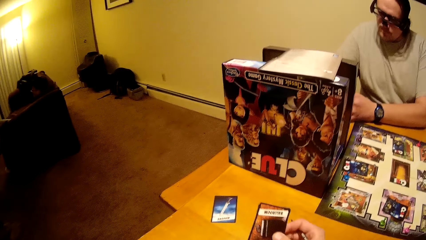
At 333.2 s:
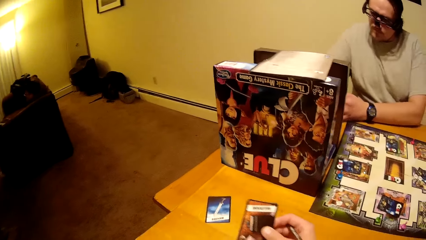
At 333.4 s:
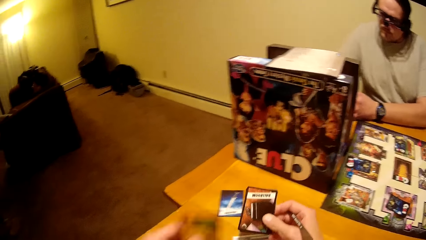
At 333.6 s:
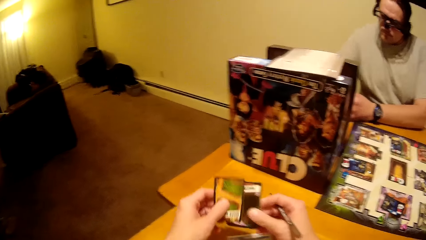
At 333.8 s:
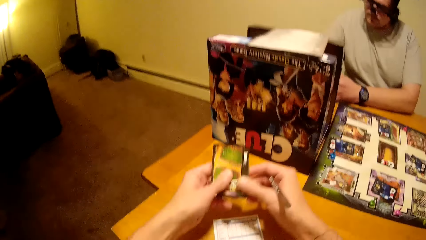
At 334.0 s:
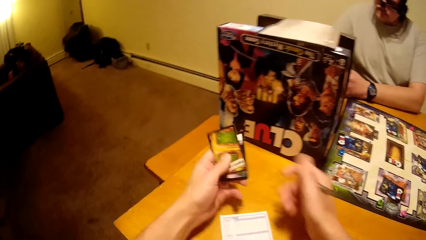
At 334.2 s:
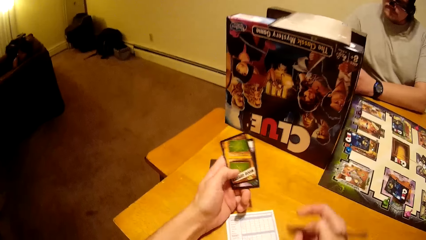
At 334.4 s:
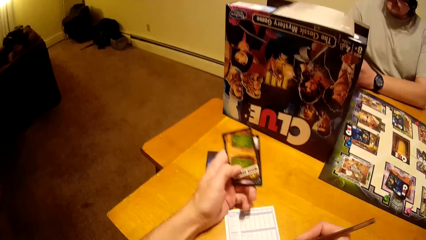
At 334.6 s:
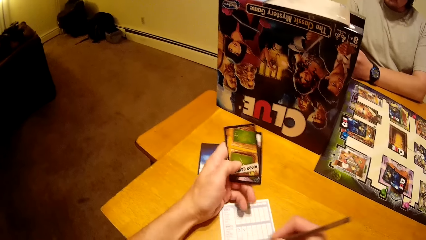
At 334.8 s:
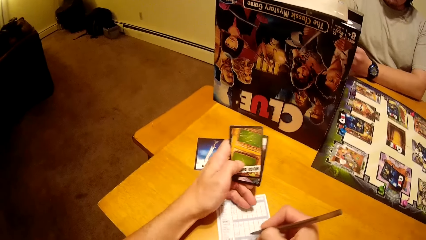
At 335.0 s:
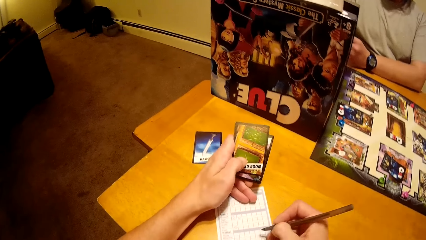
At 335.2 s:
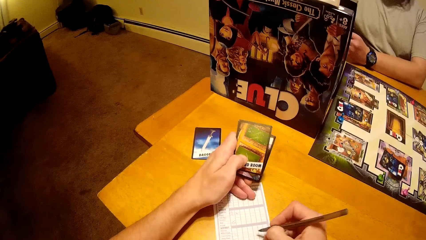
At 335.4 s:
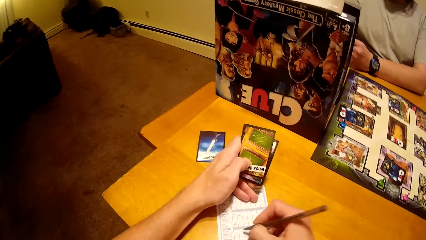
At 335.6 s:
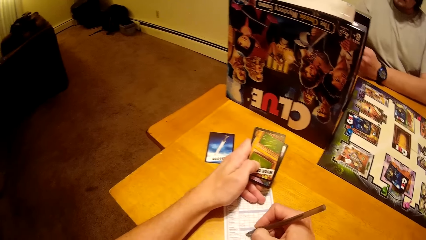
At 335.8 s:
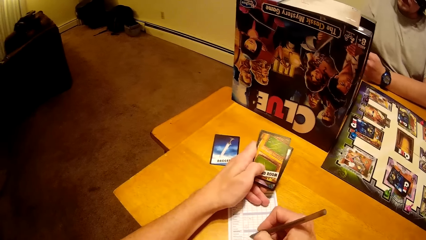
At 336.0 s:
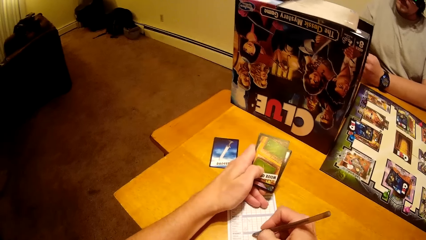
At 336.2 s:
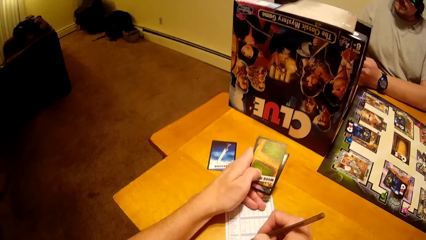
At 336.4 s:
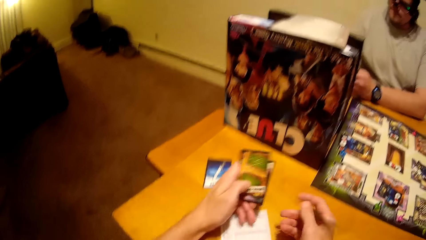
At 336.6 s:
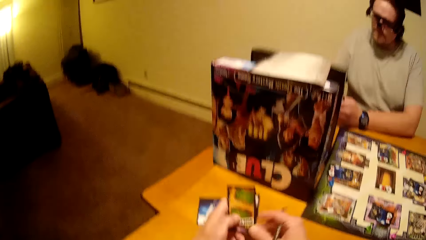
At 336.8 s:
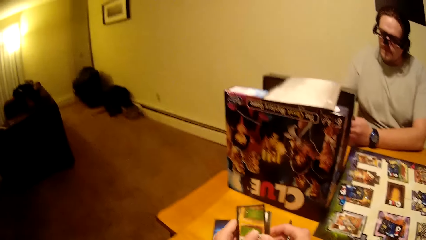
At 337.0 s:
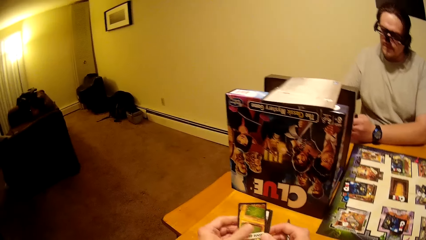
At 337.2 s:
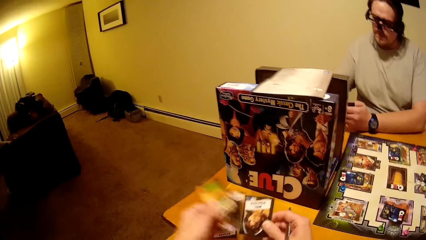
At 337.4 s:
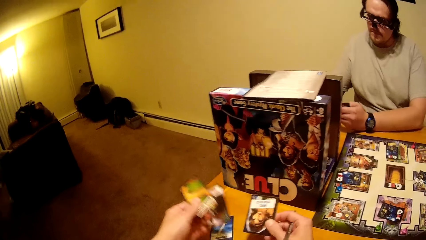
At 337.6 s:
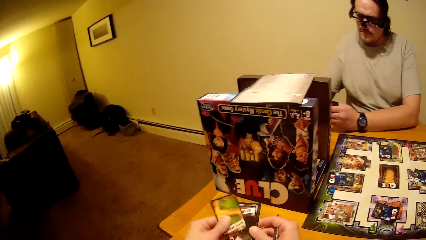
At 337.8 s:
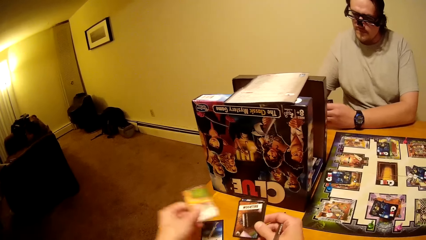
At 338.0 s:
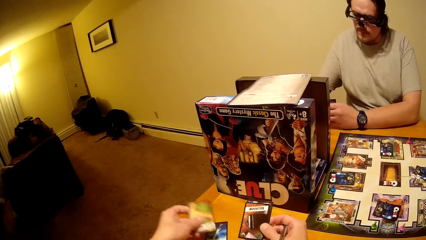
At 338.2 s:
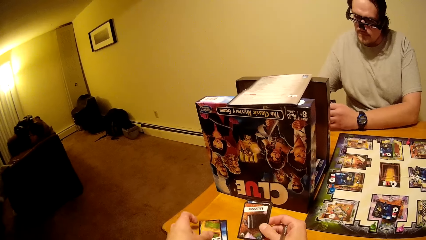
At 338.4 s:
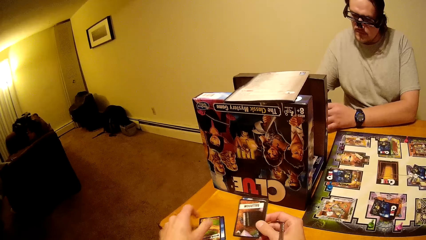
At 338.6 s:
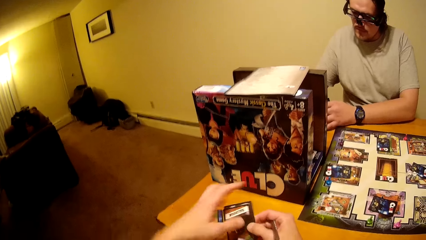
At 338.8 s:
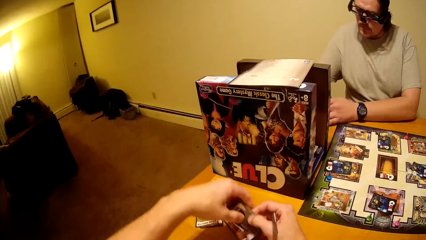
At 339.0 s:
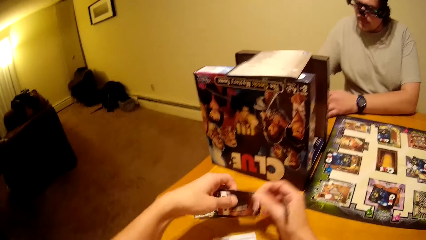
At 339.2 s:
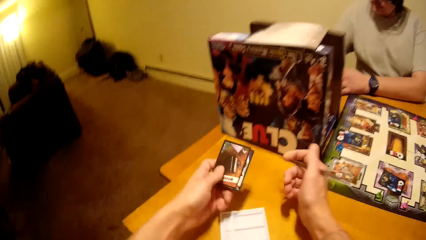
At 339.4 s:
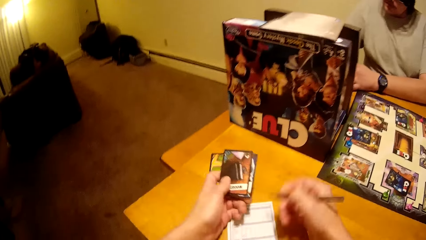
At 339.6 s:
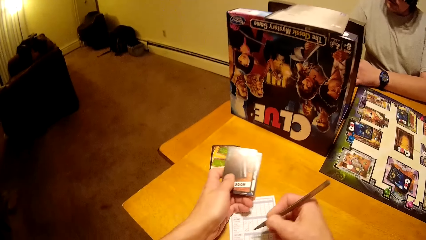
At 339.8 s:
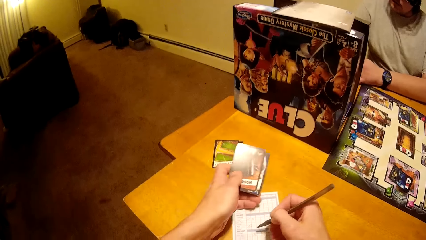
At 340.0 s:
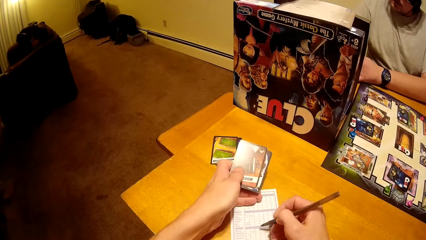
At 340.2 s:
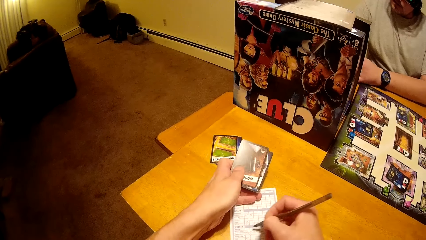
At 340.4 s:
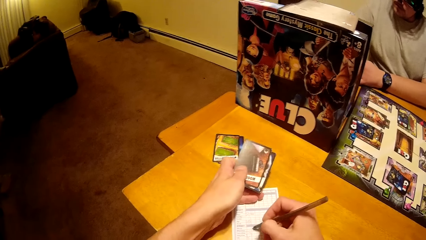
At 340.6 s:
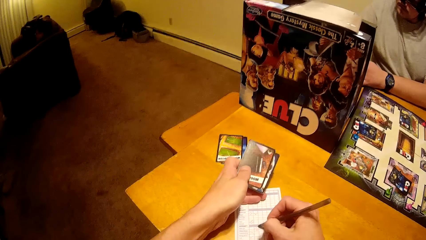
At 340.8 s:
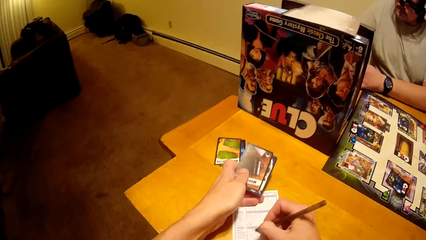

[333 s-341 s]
The camera wearer puts a card on the card. They write on a paper. They touch the cards. They shuffle the cards. They put the card on the card. They switch the cards to the other hand. They write on the paper.

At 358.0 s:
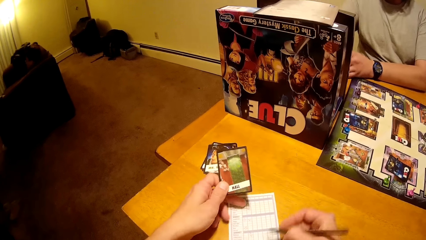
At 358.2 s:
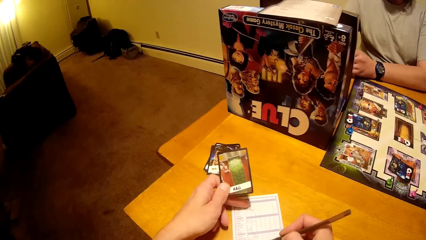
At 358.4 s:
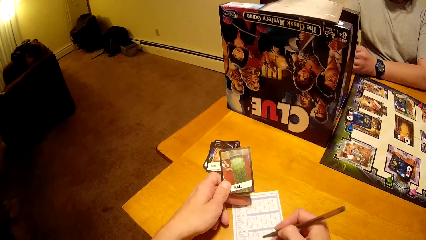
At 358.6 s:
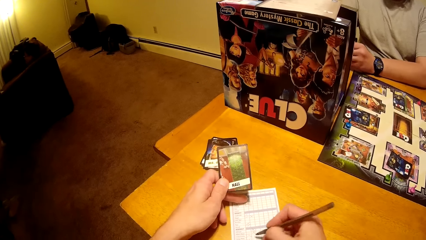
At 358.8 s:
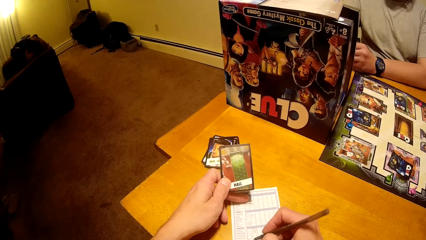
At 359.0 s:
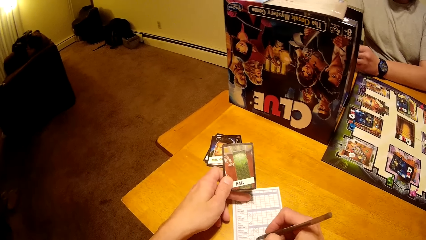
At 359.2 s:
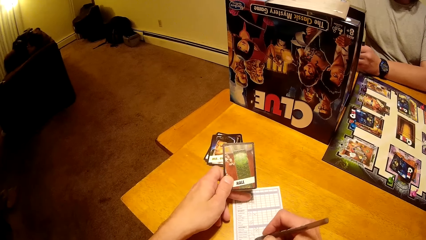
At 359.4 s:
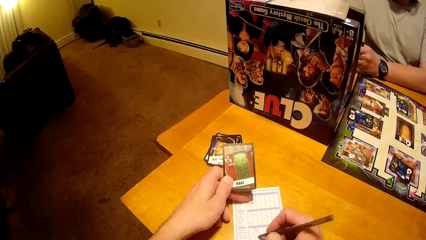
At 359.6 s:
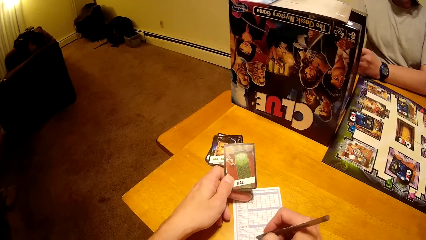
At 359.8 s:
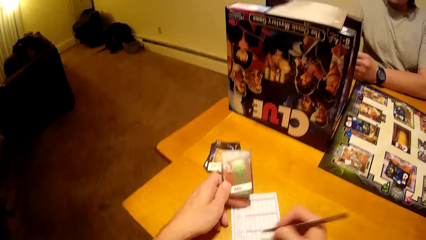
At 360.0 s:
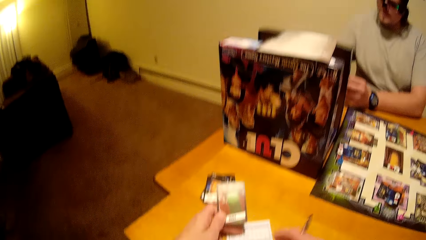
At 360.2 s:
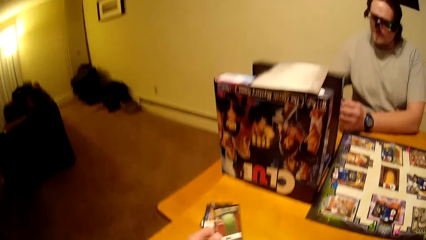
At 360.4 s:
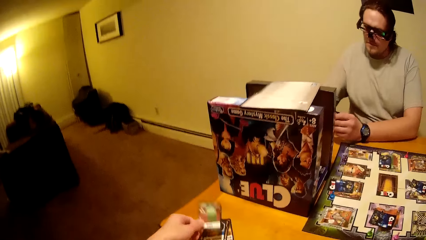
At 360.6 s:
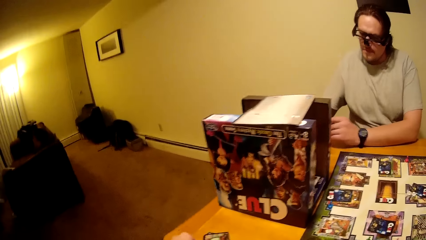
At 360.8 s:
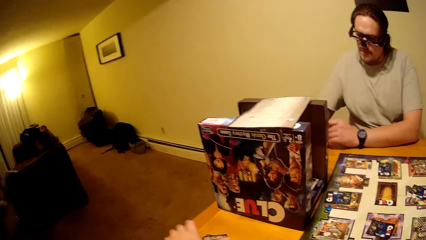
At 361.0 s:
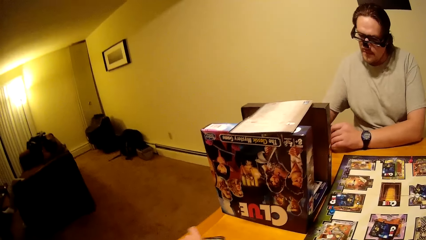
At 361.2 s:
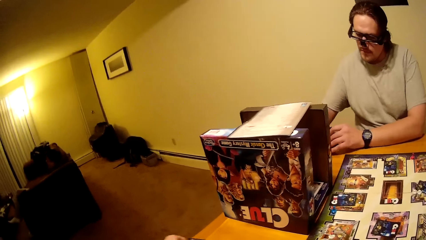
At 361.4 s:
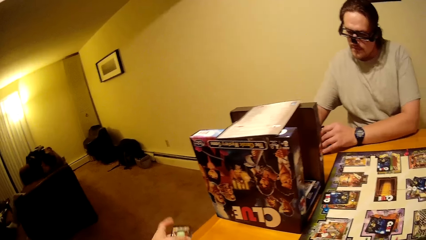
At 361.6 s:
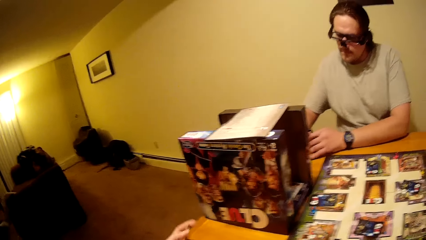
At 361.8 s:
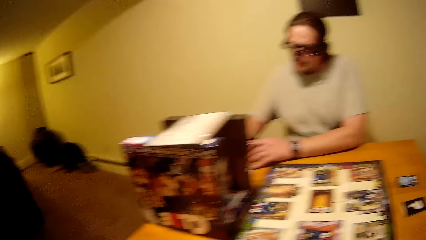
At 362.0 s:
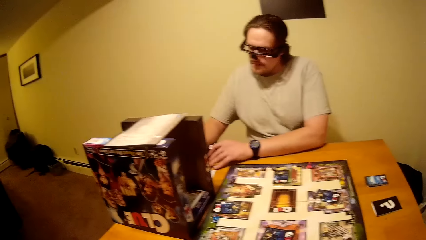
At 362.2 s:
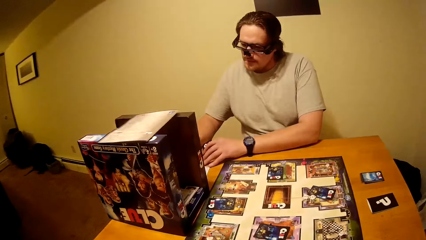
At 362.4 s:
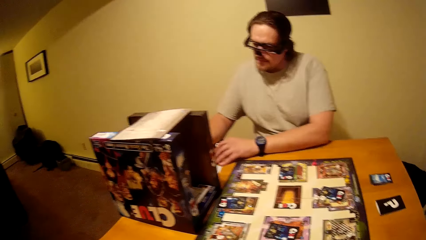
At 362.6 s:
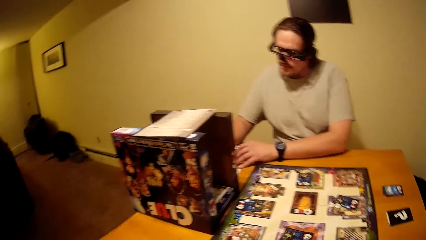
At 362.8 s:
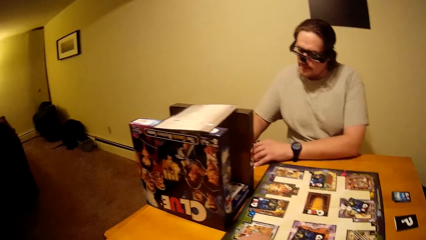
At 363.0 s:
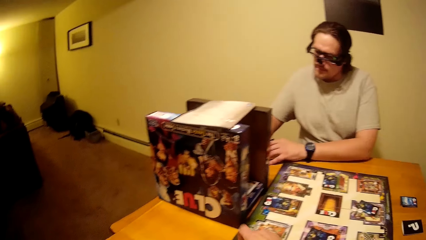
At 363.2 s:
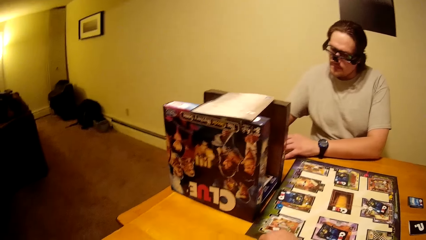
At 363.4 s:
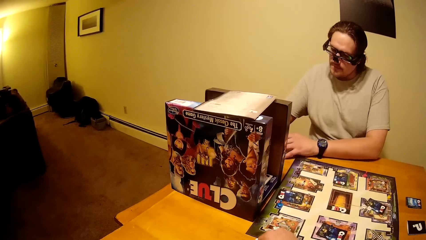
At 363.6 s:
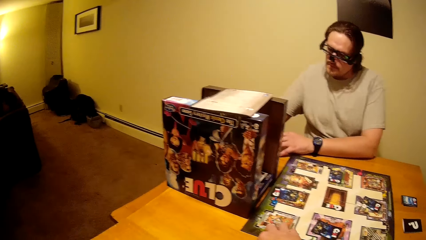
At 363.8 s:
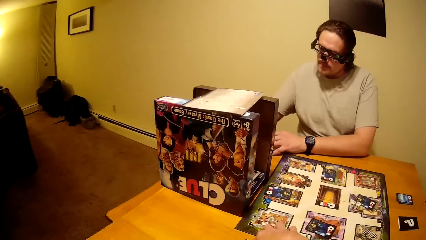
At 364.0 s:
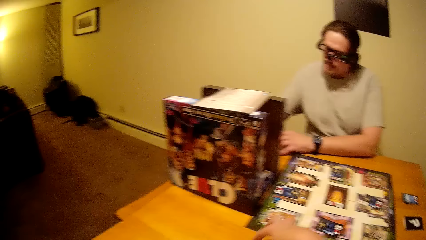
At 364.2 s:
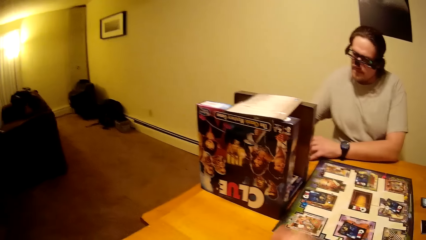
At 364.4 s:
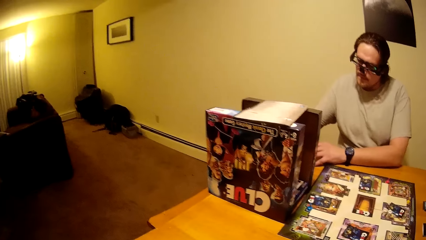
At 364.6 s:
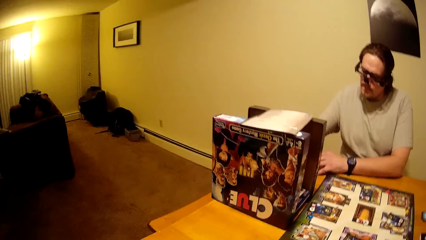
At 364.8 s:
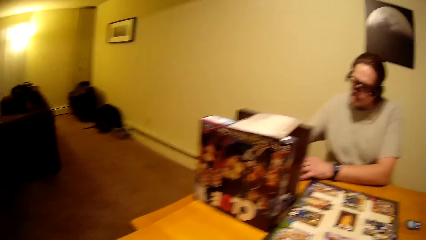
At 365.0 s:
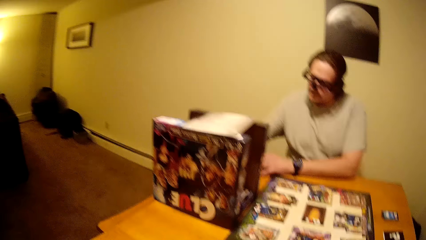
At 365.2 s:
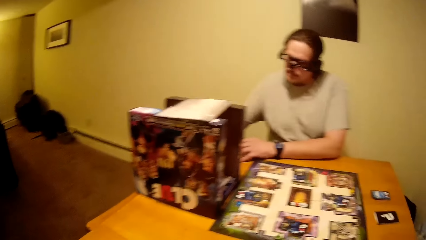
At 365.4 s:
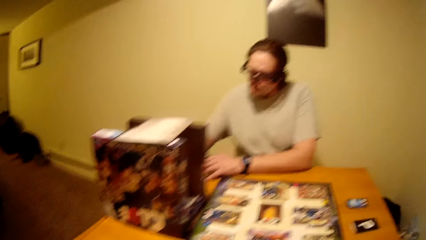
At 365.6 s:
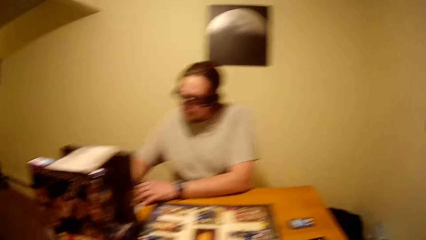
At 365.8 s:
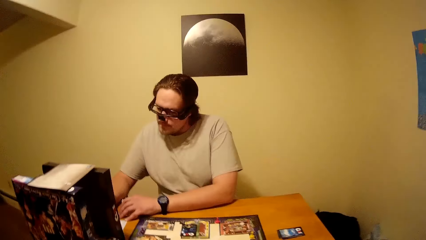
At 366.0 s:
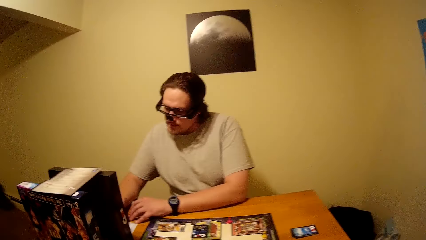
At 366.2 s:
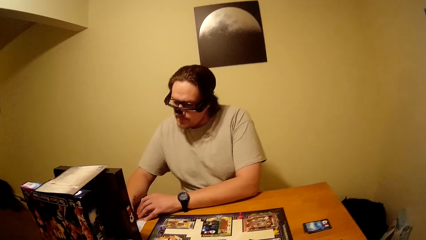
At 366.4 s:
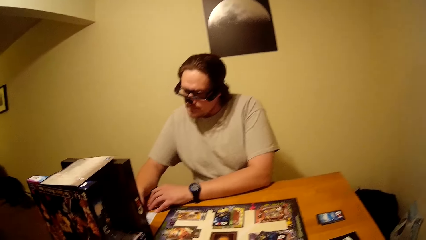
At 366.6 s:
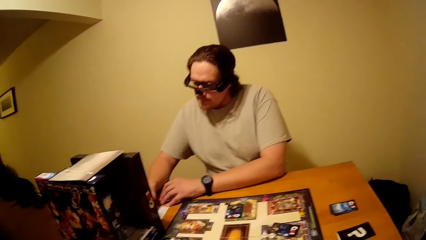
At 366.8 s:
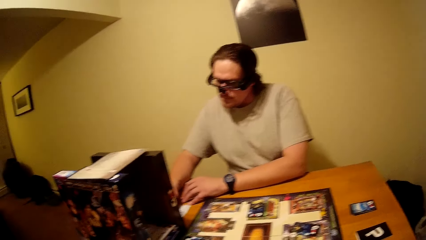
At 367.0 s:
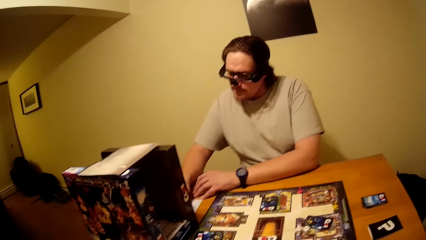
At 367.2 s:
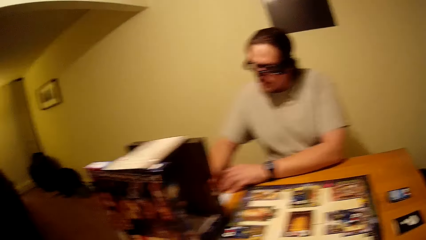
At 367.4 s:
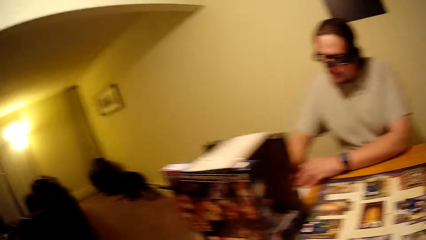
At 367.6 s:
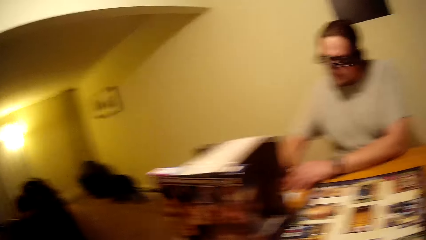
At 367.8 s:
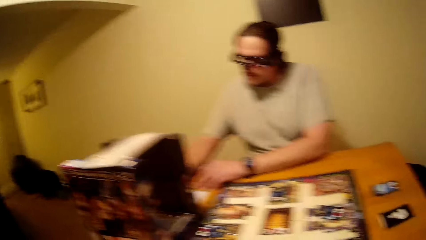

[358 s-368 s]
The camera wearer writes on a paper. They put playing cards on the table.
